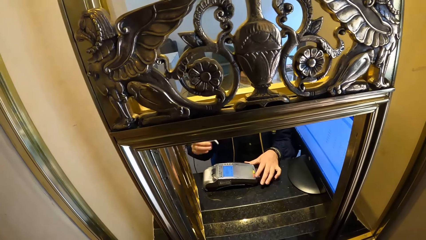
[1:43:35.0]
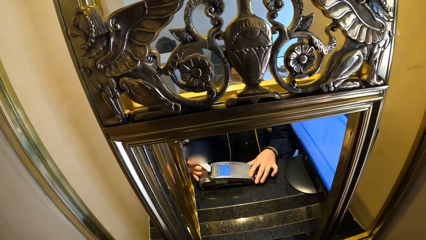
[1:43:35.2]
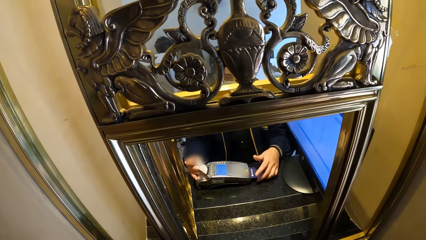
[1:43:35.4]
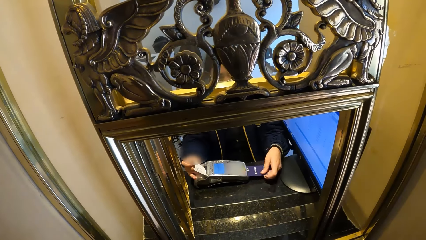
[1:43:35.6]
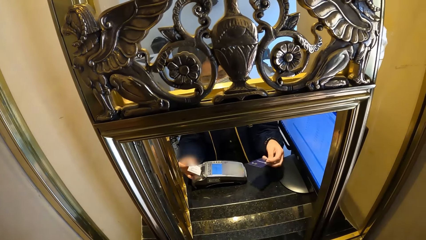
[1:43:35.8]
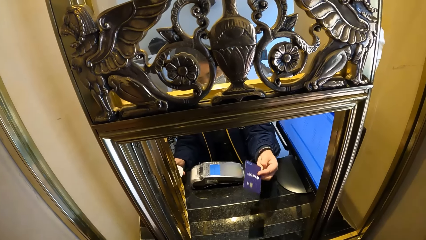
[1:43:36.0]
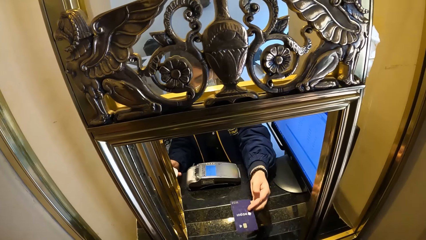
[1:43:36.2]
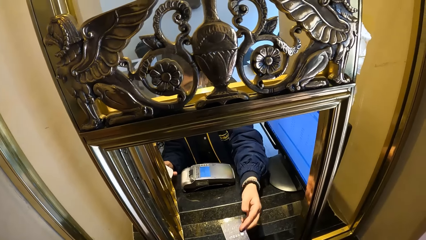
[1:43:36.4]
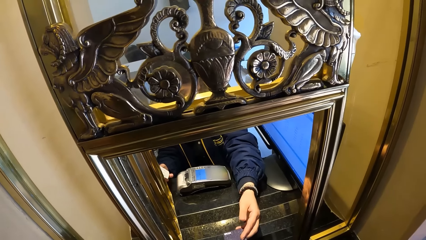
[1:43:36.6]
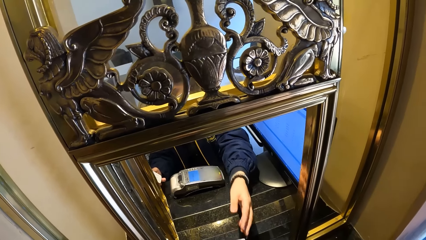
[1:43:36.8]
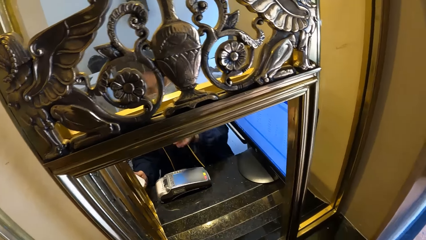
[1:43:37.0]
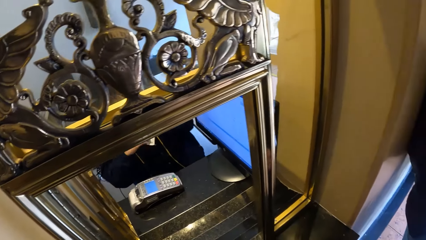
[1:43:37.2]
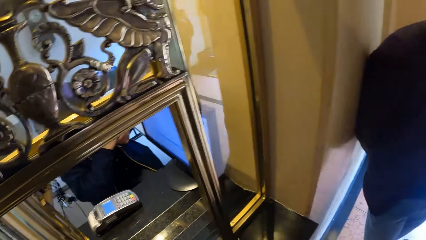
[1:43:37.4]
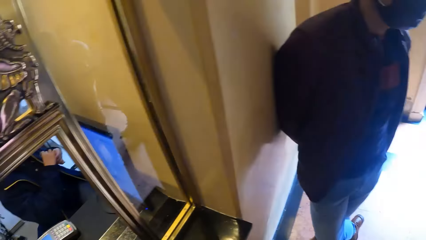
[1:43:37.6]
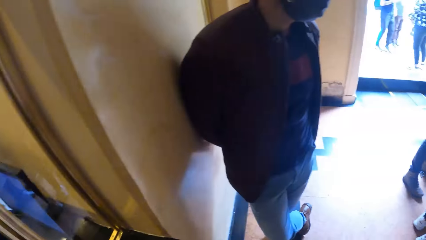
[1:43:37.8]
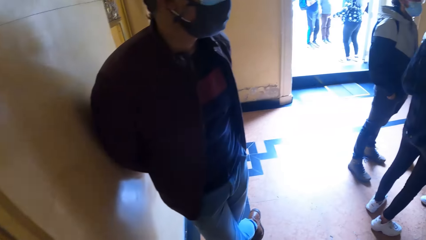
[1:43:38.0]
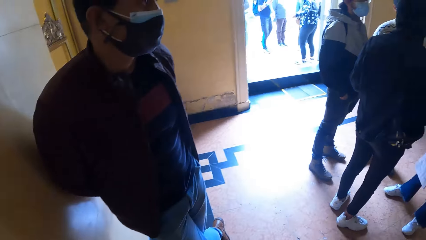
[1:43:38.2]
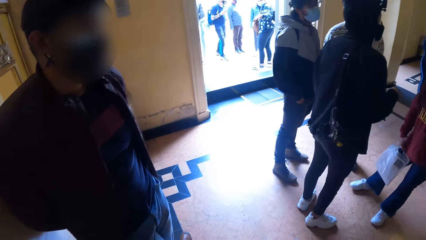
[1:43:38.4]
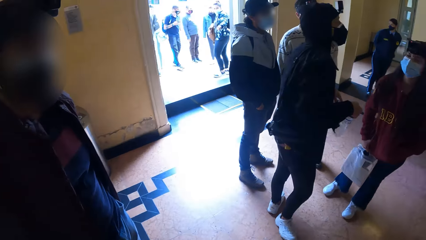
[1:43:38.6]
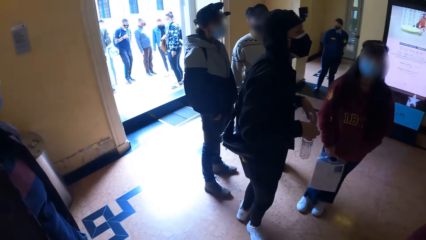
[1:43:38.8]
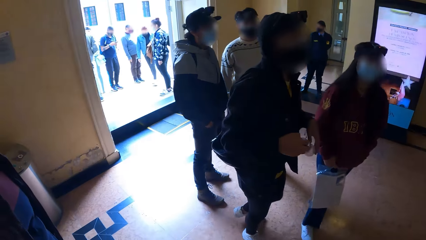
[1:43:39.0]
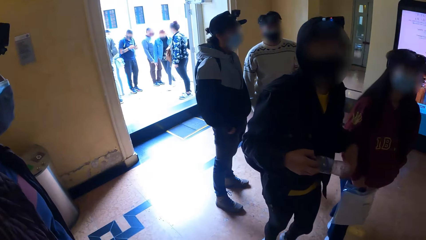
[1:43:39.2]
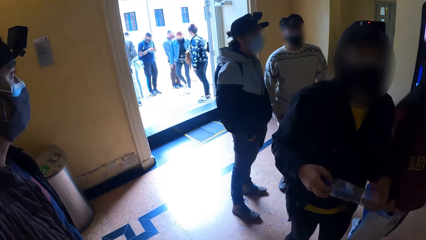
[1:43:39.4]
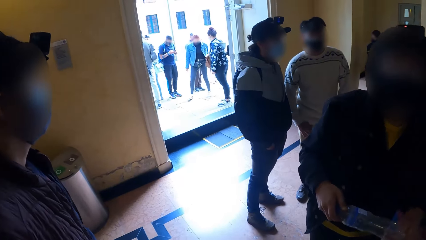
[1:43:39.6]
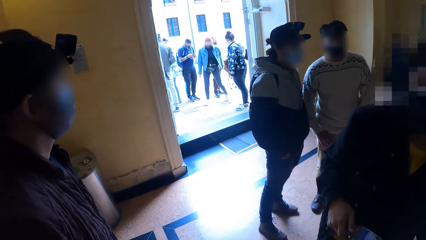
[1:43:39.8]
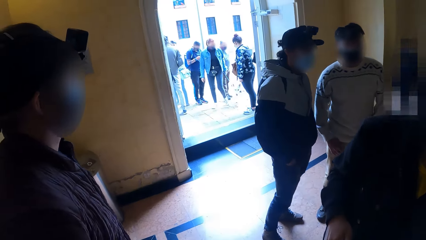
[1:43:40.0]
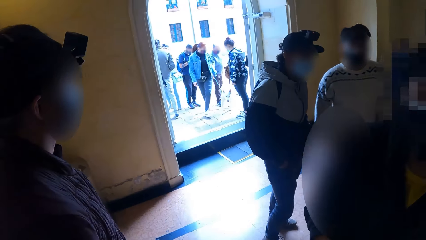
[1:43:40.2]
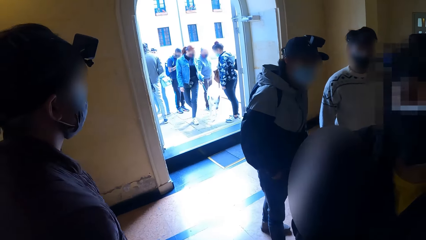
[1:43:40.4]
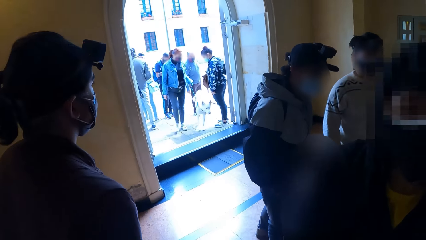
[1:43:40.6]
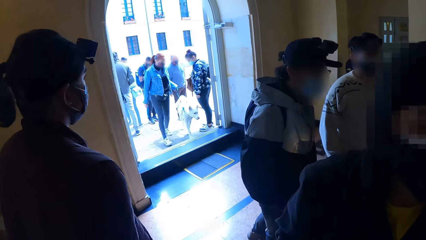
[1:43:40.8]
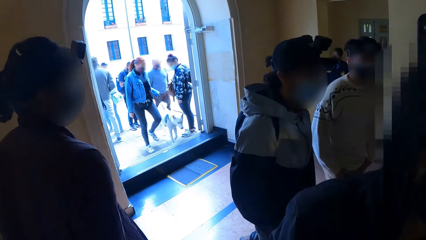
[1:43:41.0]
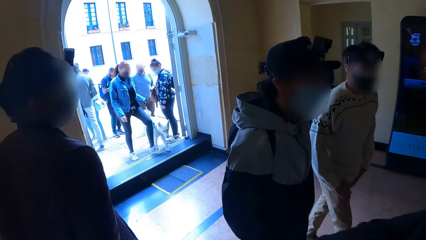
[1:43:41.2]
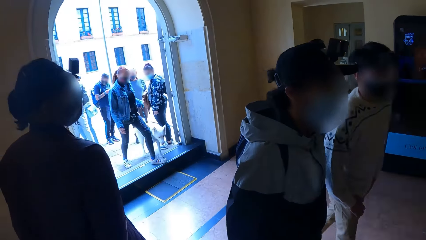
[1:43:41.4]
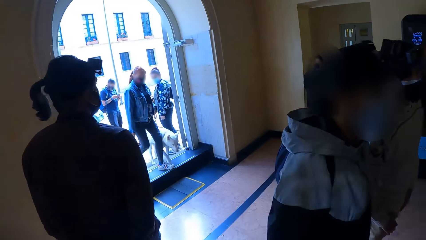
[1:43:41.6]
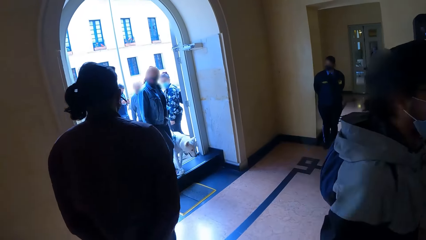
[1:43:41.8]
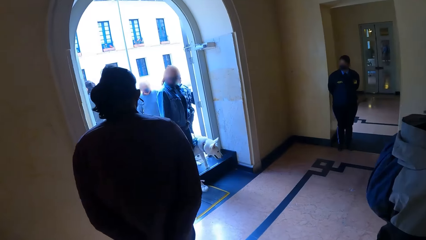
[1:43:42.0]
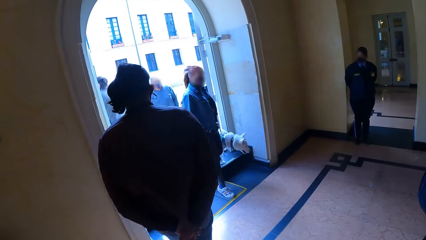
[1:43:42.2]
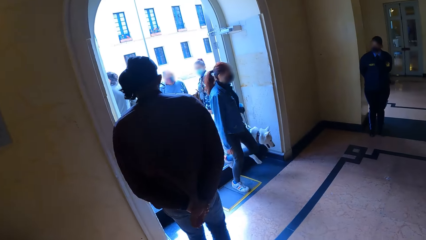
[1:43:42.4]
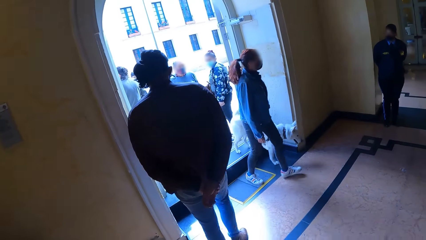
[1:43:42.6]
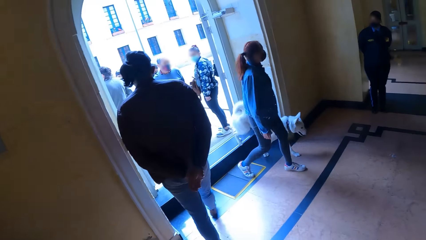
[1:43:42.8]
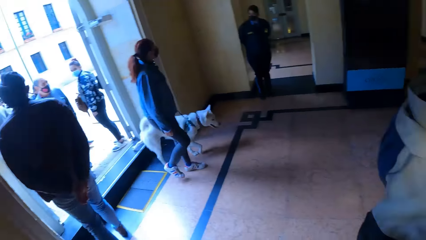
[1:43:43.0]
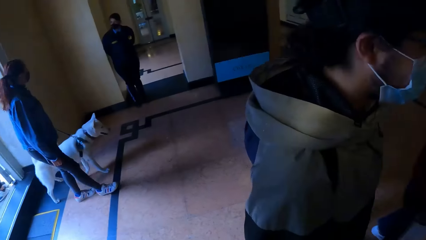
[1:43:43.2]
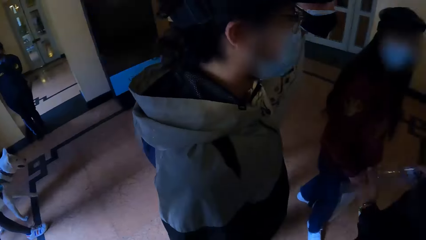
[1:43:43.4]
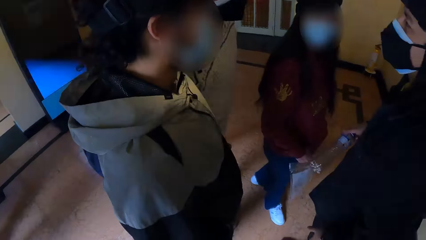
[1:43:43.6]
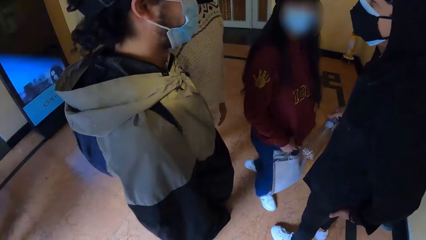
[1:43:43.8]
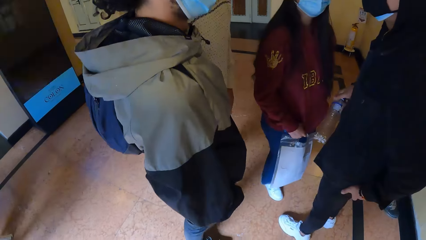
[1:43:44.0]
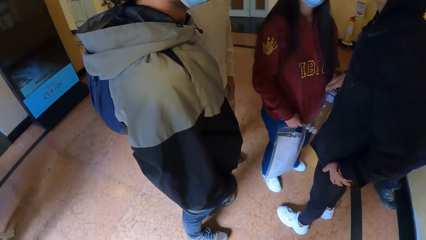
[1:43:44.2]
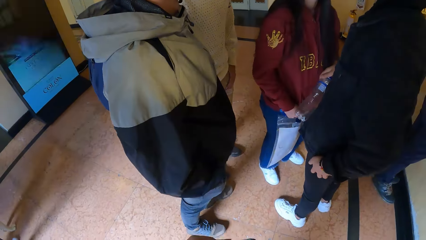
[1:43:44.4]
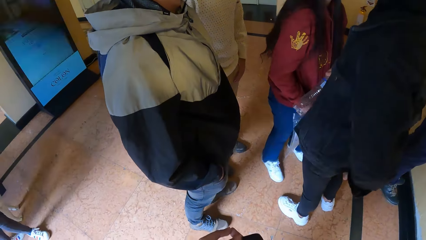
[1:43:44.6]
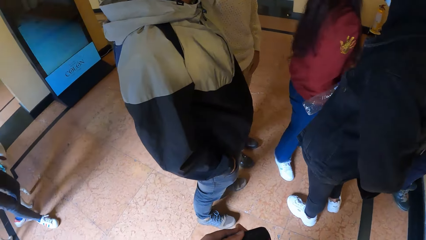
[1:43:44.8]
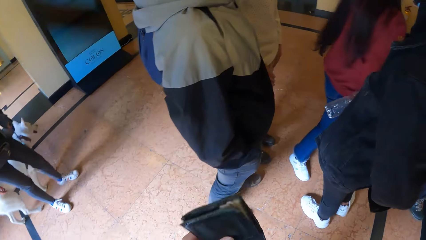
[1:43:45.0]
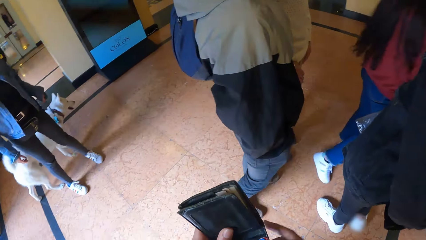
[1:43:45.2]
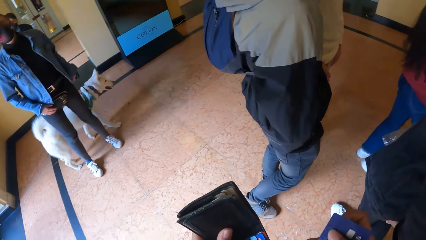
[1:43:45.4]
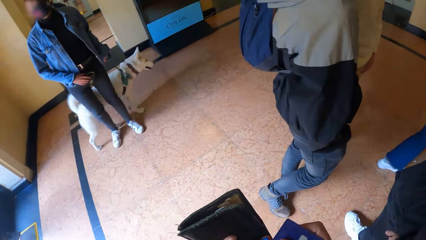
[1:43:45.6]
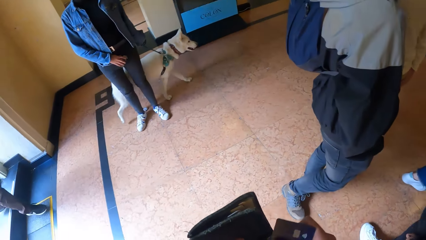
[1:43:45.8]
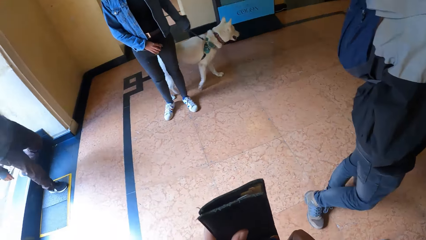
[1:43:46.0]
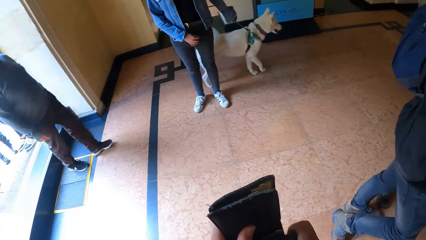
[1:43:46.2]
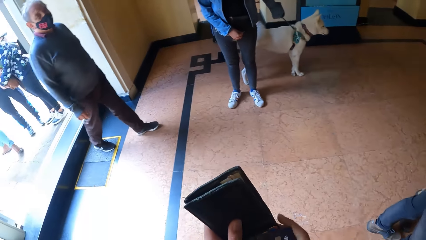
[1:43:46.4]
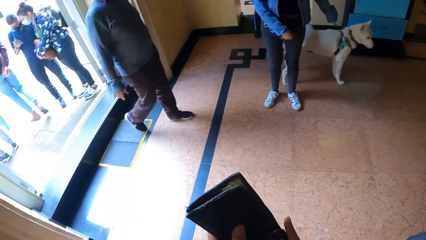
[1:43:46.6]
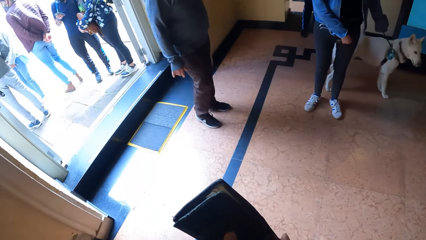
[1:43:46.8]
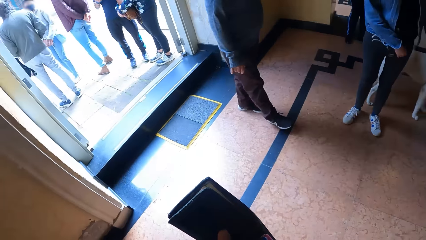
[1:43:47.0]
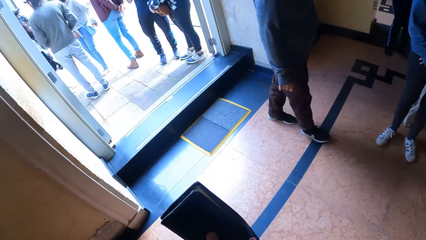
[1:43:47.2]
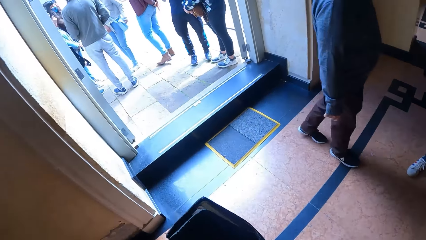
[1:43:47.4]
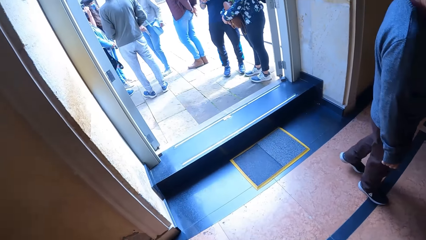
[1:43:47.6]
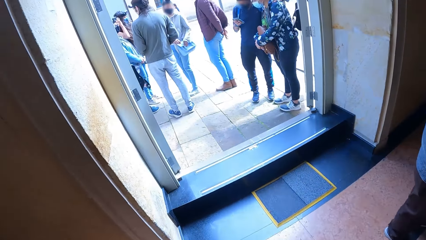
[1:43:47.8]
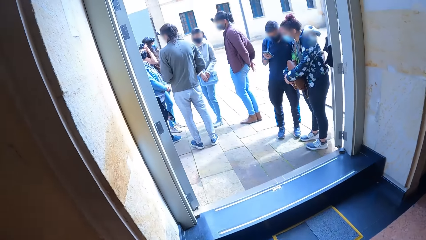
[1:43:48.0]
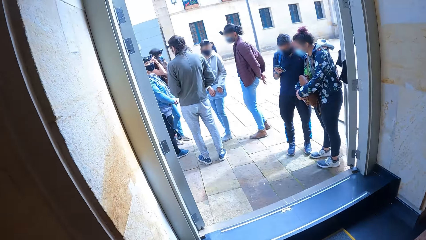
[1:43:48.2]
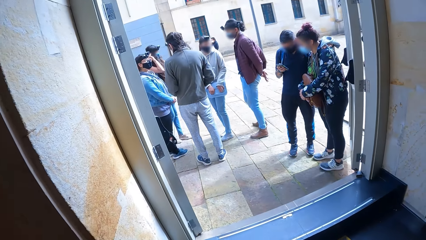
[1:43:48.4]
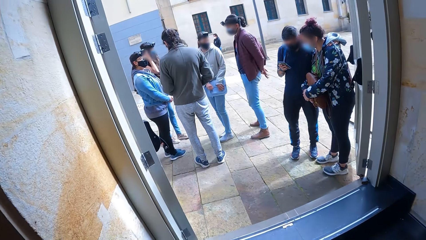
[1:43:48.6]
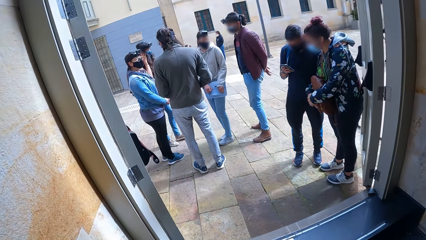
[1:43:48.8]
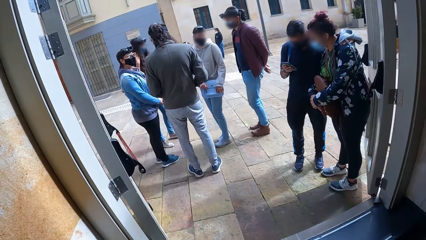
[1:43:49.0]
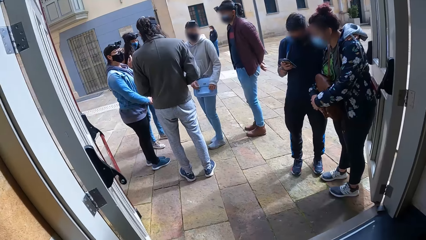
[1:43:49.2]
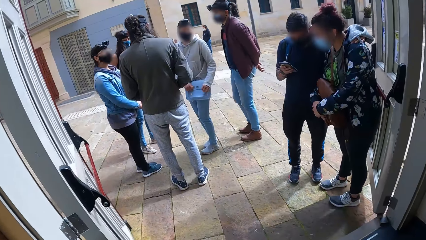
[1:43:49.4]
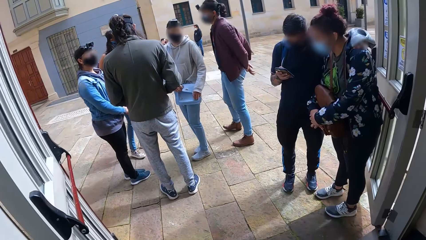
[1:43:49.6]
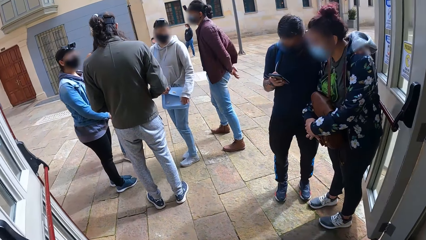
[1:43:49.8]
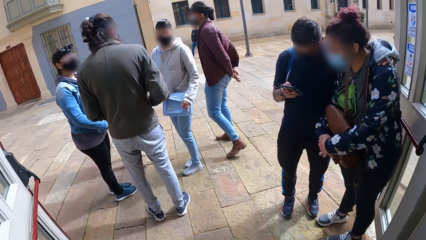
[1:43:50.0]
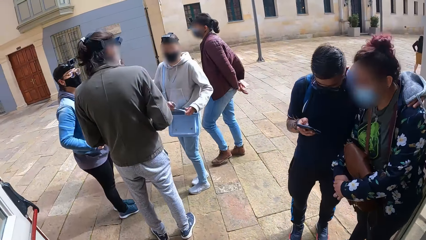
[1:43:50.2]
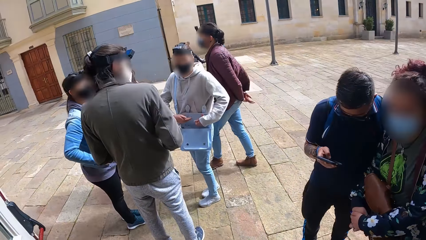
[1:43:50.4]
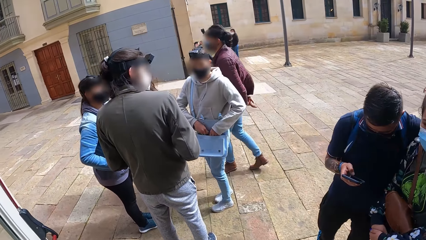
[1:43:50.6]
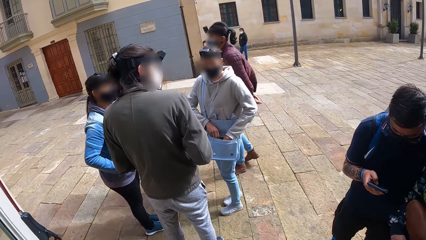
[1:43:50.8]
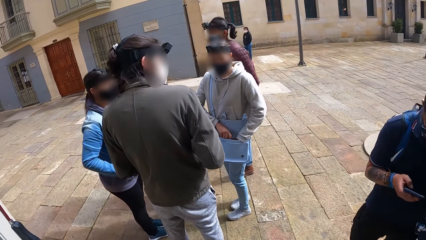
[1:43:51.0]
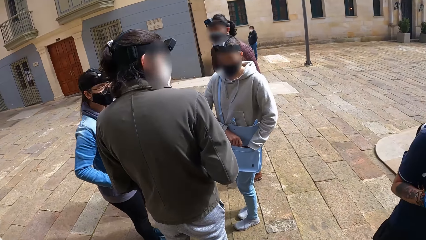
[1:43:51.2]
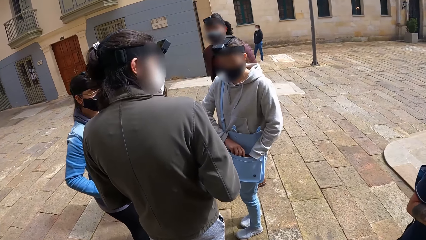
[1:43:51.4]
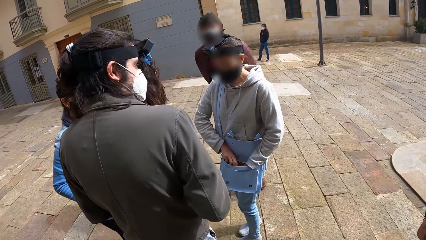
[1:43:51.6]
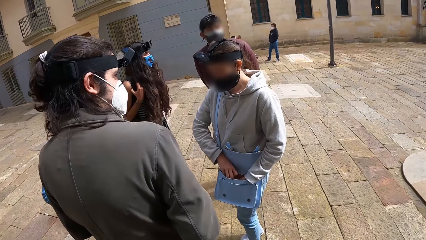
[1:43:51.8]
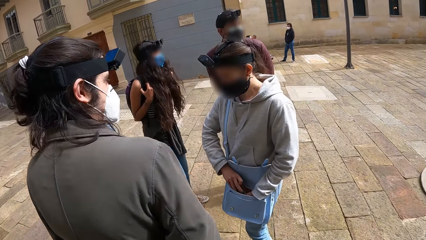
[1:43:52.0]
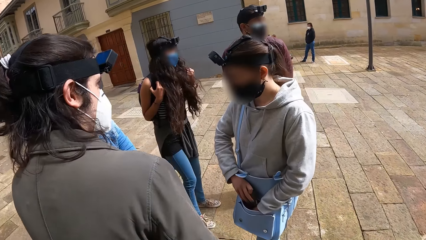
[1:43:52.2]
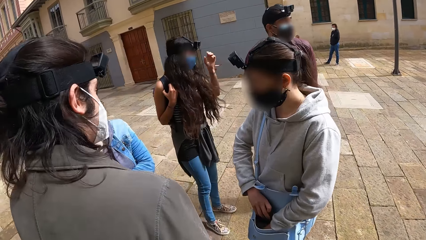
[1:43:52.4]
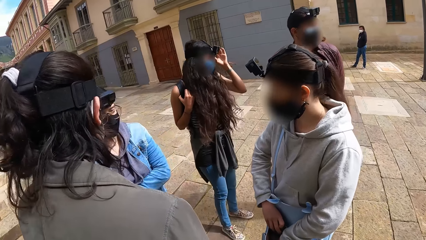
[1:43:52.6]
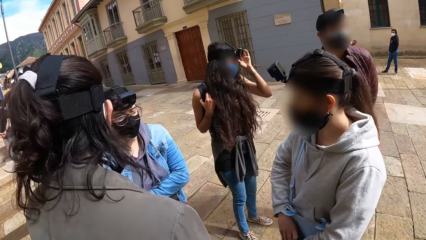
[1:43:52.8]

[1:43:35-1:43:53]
The woman takes out the card from the POS machine with her left hand. She passes the card to the camera wearer with her left hand. The camera wearer looks around the room. He walks past the group of people. A woman stands across the camera wearer. Another woman and a dog walk past the camera wearer. The camera wearer holds a wallet with his left hand and places the visa card into the wallet in his left hand with his right hand. He walks out of the room through the door. A man operates a phone with his right hand. Another woman opens the bag on her shoulder with her hands.
